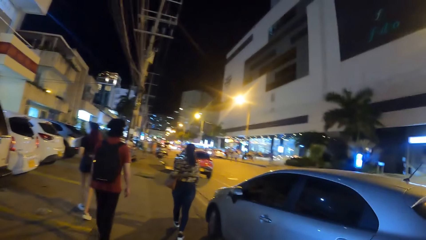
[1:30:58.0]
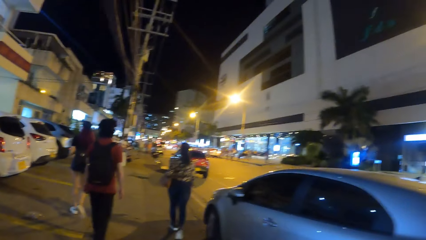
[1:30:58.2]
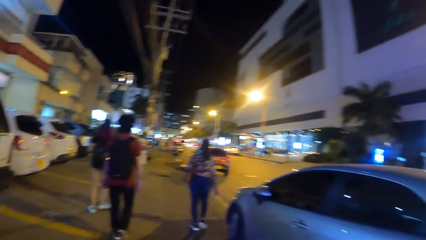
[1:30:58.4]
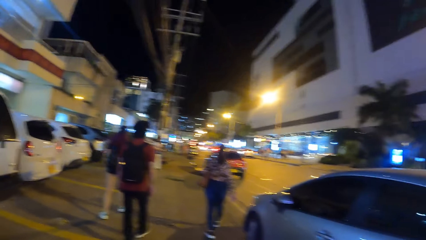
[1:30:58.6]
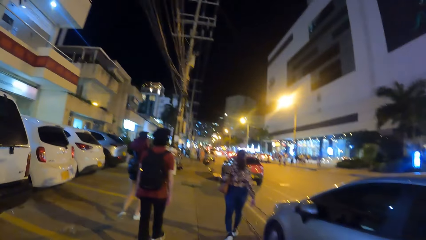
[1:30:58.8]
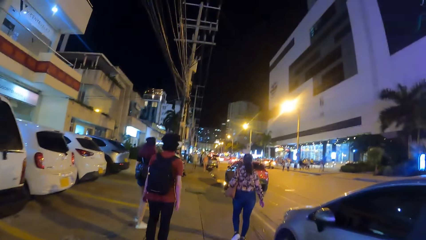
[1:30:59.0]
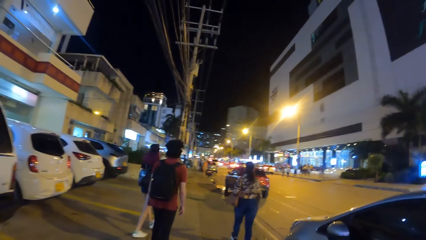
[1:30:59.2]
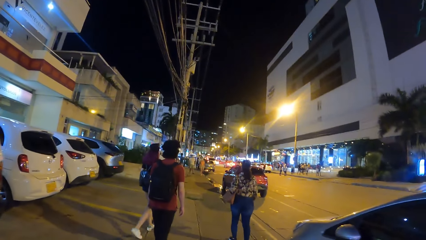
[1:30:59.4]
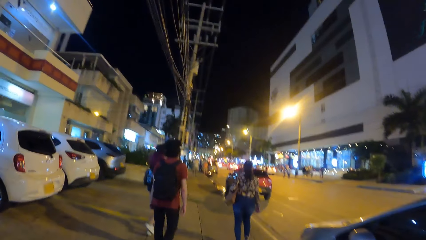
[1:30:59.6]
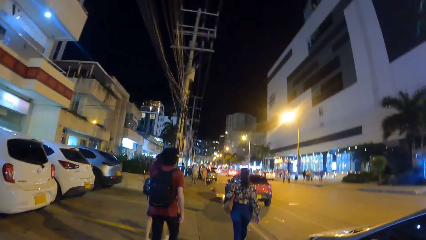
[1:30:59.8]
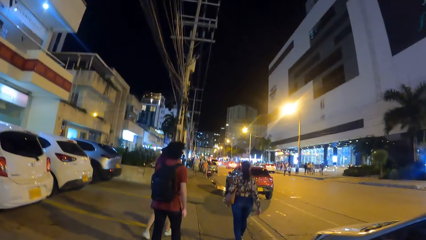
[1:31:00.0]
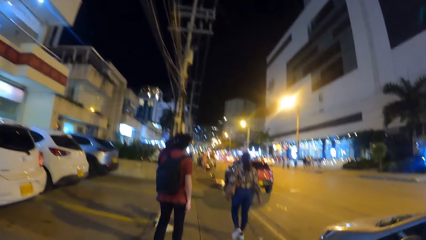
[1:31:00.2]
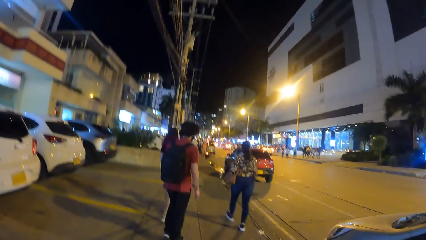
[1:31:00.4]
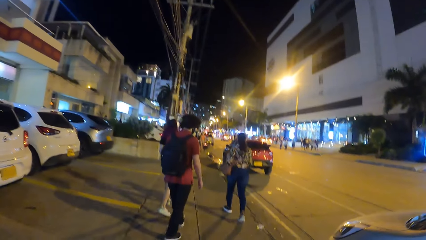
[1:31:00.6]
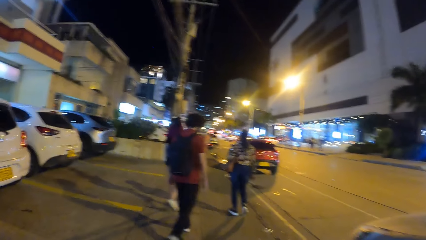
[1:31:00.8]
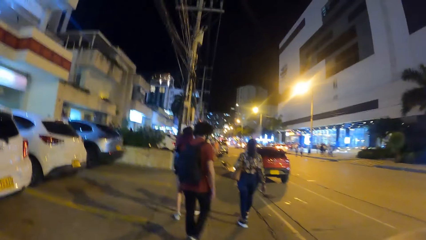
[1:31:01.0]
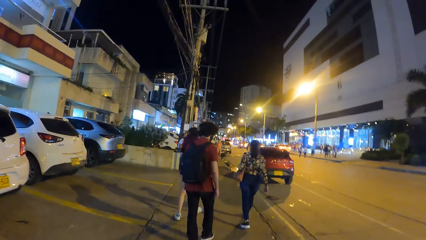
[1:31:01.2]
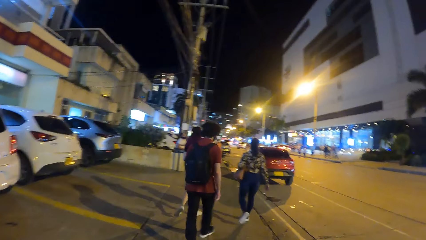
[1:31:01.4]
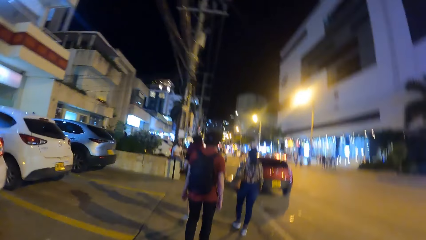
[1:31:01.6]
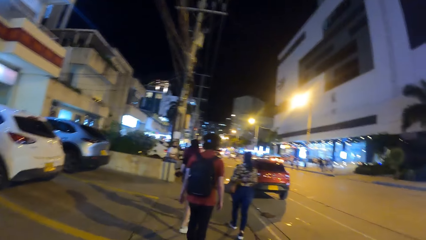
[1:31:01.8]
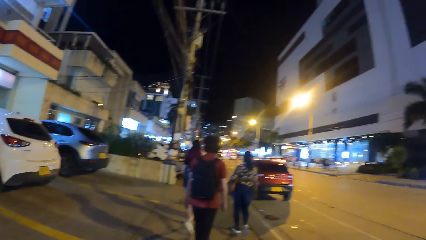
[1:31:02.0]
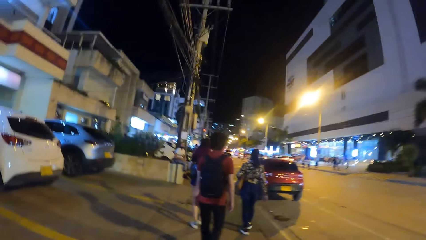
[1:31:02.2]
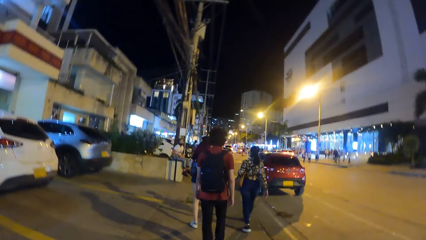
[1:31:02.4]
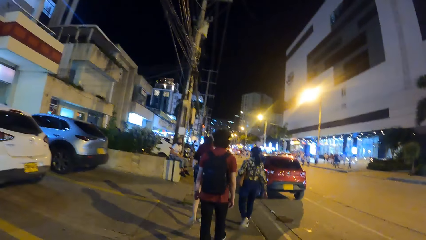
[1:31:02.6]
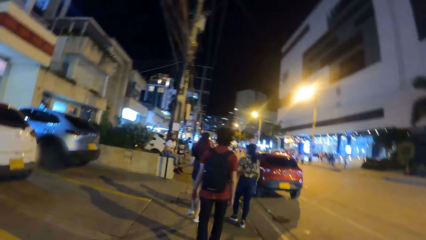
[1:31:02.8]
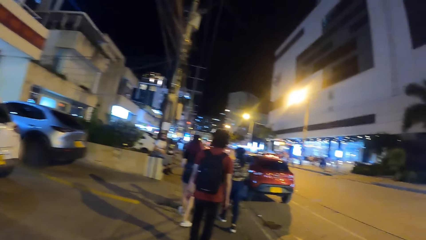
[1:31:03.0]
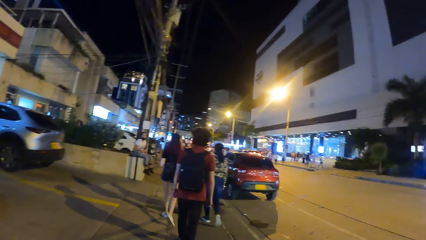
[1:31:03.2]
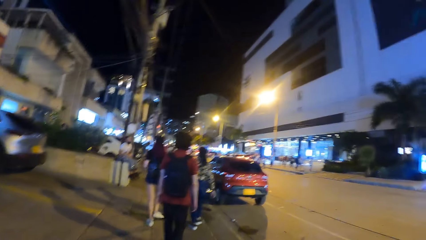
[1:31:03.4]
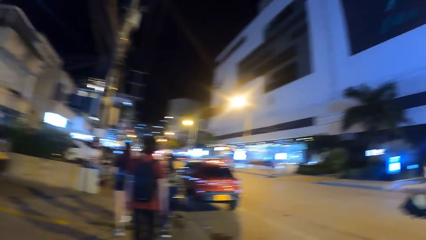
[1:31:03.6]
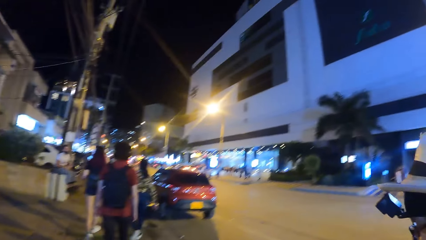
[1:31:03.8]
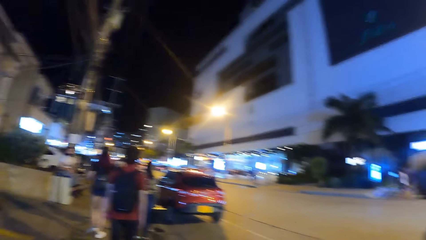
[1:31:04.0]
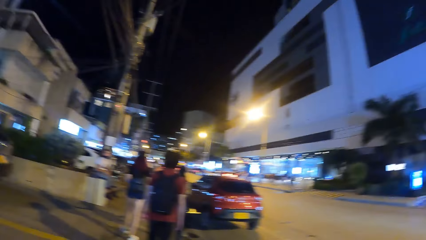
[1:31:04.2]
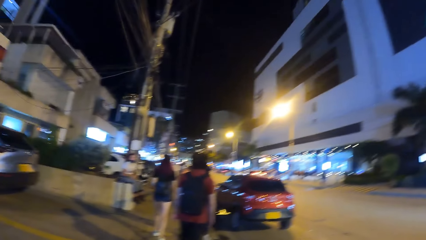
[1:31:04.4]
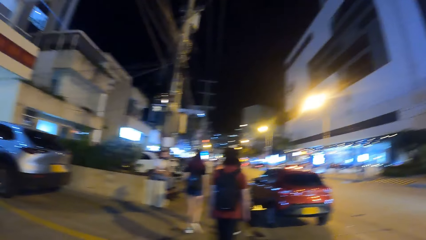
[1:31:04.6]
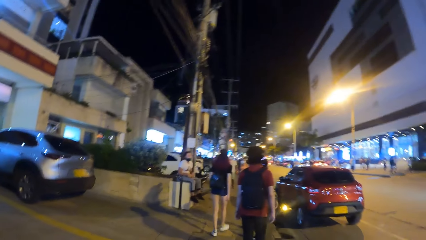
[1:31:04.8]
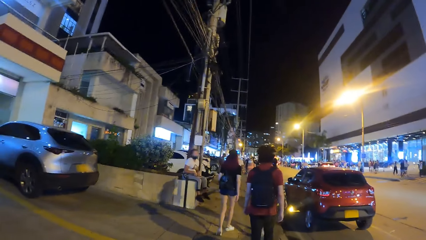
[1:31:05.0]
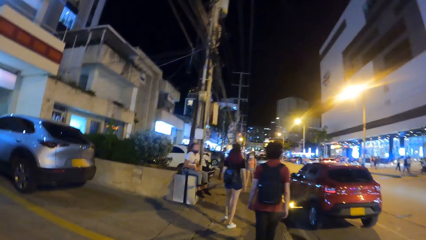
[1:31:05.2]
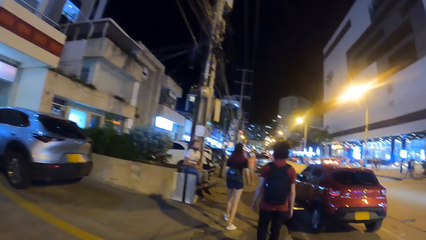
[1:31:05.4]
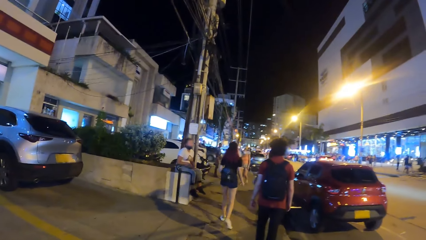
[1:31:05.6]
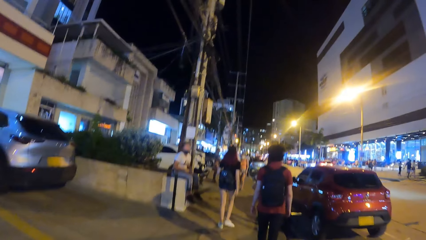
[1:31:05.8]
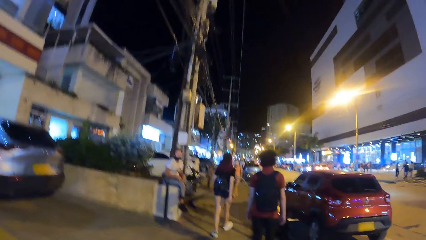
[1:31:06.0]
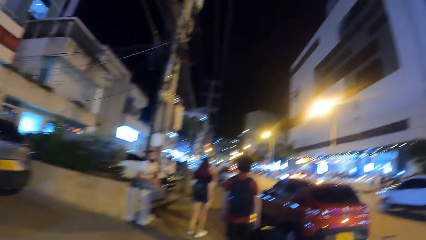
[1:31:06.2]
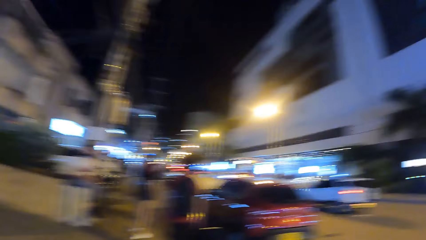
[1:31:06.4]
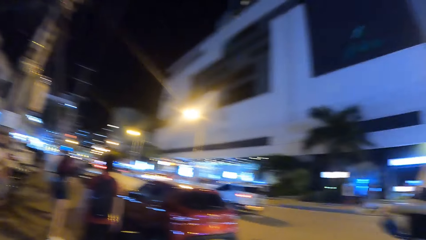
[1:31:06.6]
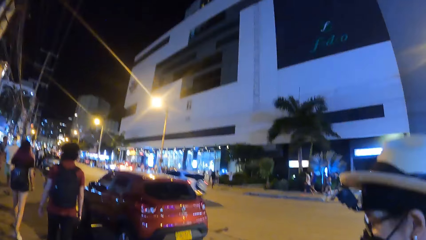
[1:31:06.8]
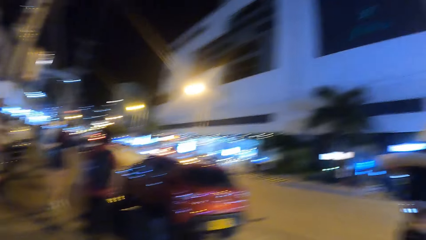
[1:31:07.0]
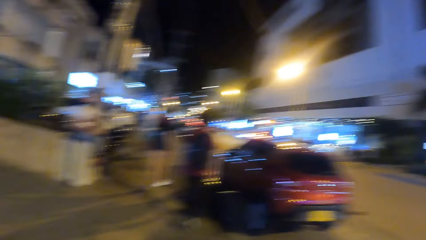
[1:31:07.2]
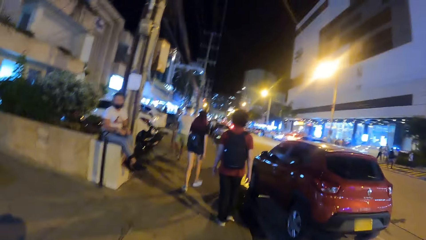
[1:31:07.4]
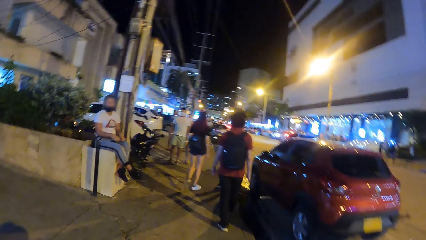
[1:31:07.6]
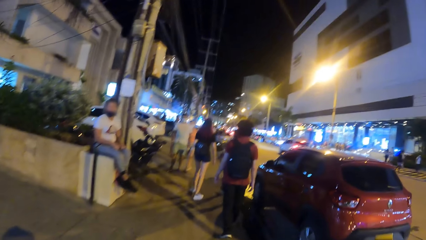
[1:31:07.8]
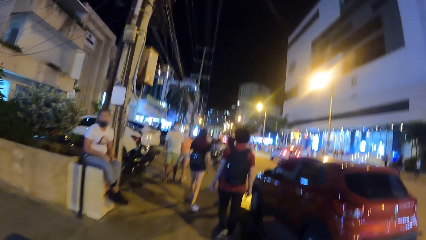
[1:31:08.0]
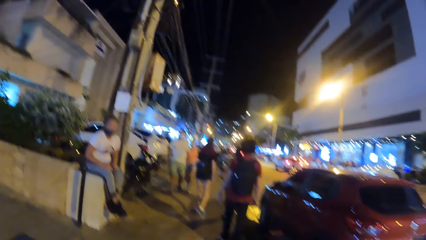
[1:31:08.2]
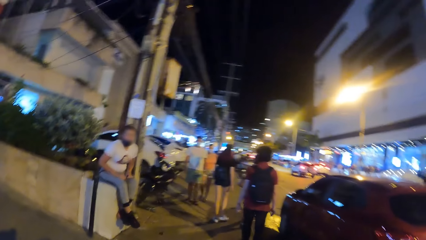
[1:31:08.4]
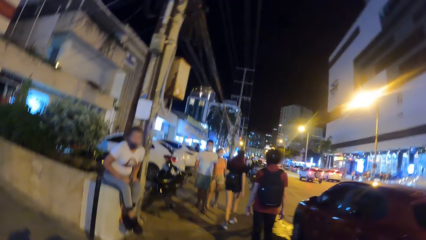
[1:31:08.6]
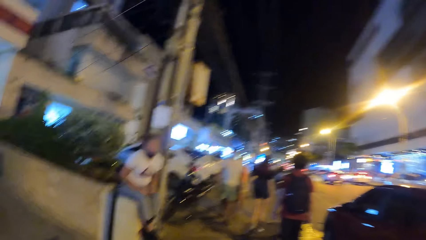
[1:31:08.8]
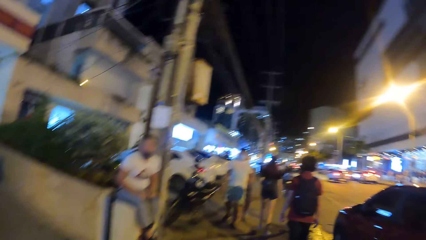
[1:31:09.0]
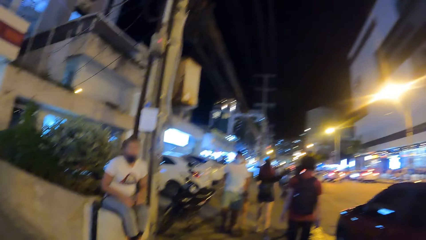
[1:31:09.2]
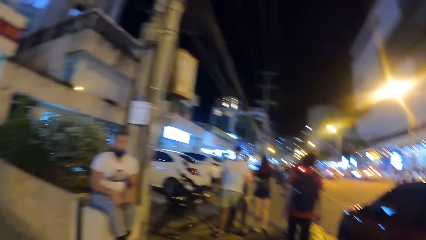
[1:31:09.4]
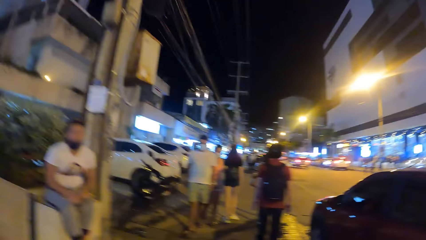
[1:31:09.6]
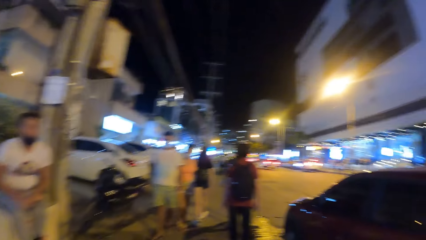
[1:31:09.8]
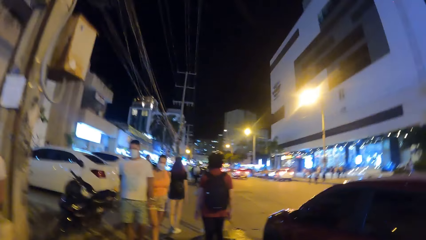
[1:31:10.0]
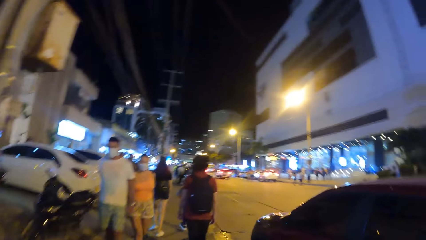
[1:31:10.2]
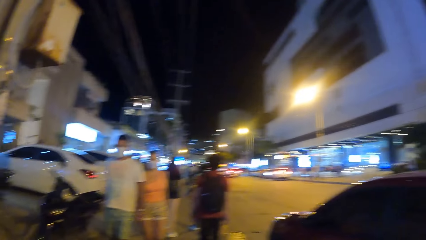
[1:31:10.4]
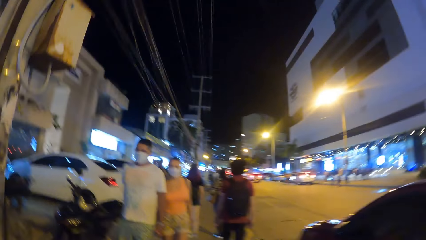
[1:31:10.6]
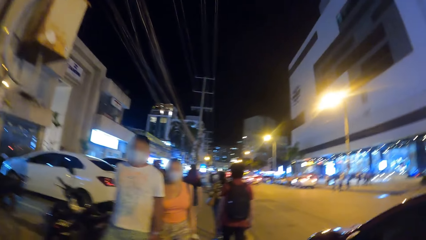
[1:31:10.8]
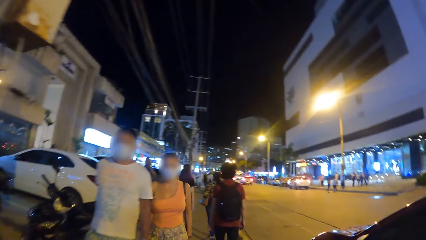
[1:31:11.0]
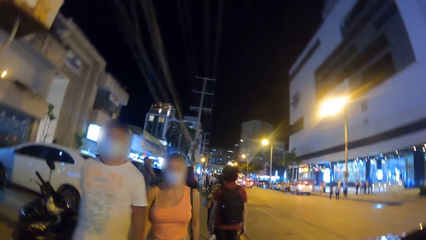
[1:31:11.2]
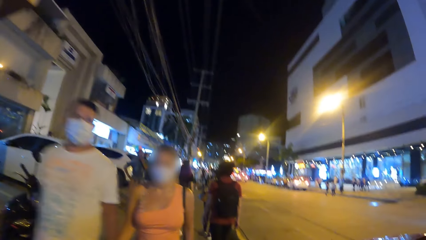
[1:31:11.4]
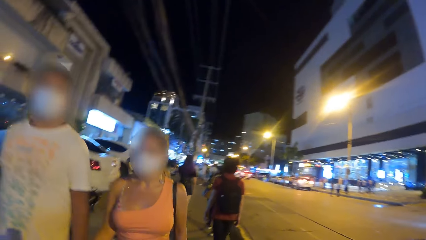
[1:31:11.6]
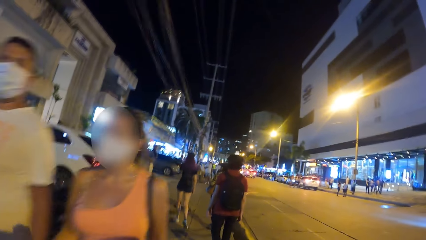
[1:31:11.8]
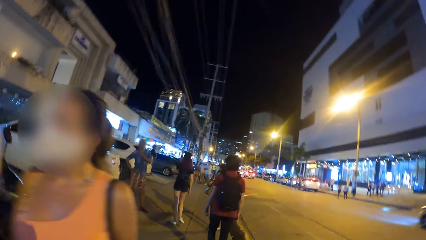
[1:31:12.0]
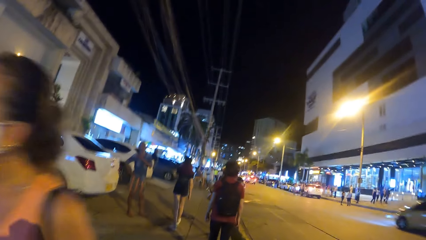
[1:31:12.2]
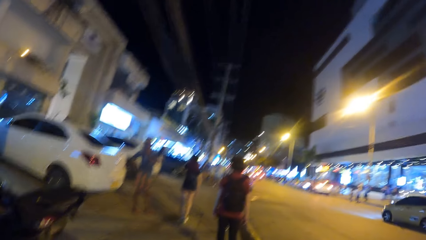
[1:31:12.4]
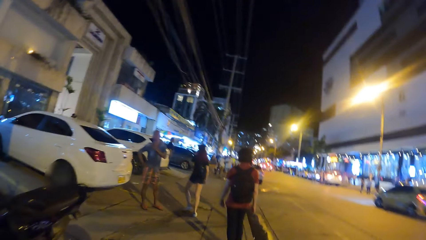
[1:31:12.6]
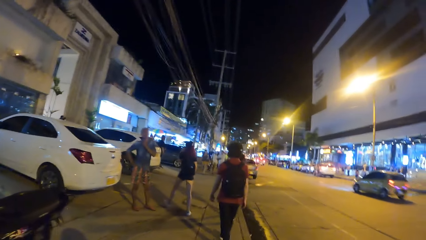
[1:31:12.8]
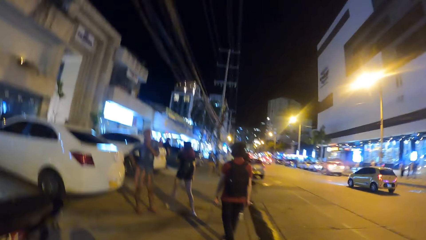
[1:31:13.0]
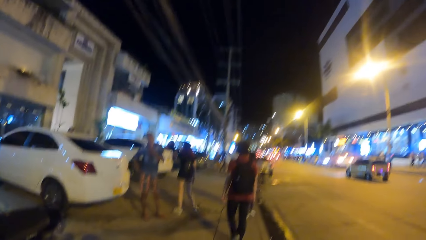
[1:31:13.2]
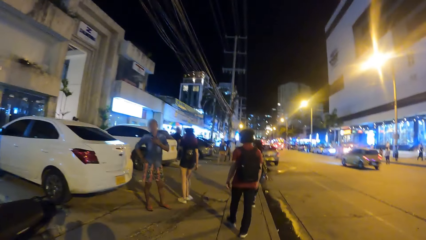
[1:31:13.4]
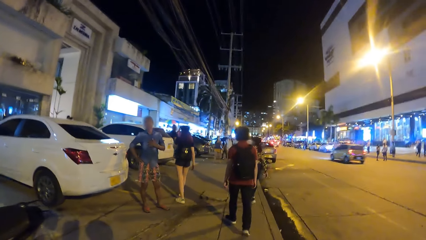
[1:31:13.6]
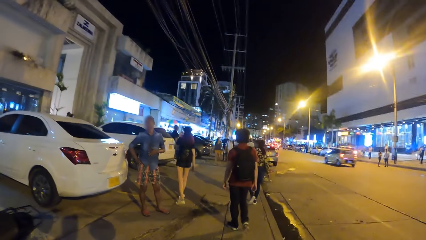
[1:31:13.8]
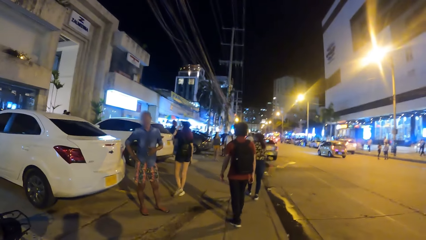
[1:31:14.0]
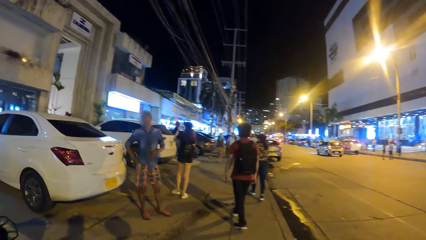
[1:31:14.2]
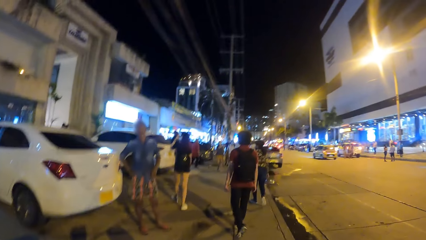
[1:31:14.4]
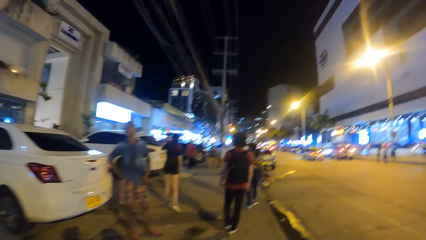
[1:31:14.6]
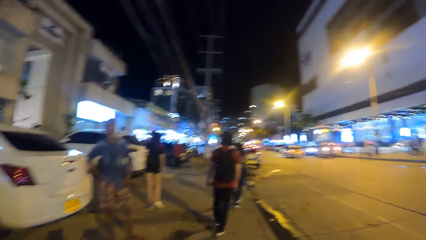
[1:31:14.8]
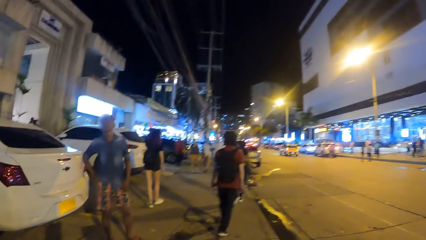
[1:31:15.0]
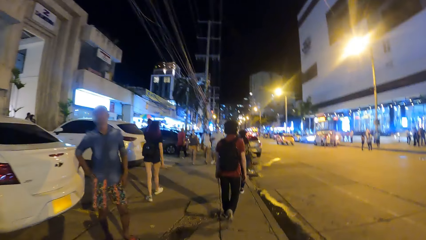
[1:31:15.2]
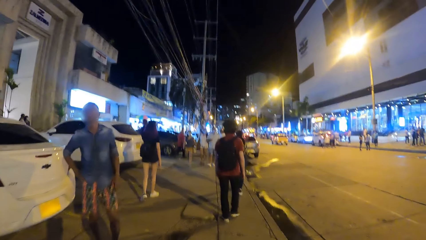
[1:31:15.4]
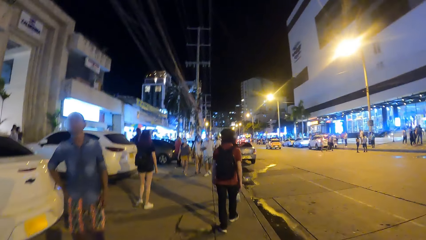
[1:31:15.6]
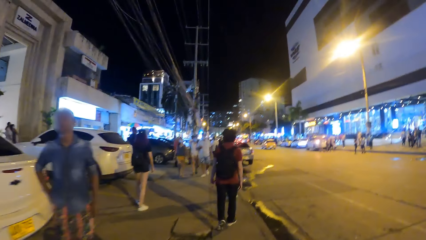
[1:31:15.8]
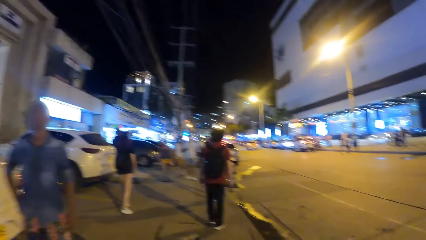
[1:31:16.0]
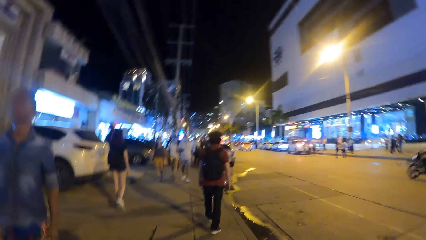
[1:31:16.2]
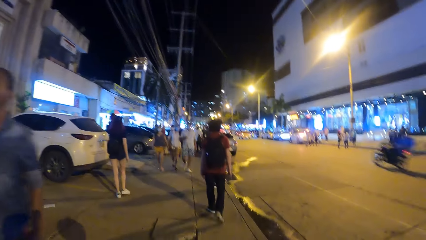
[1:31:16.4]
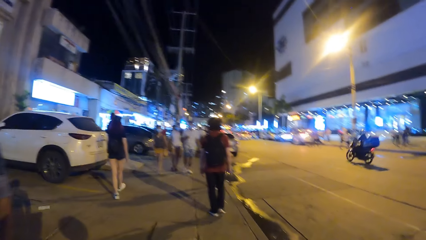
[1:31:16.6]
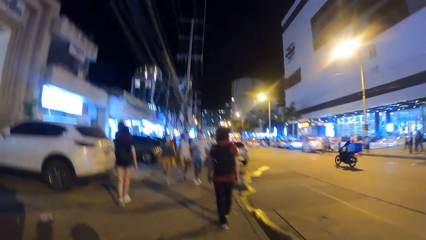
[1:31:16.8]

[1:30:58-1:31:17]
The camera wearer looks around. They walk on the pavement.
